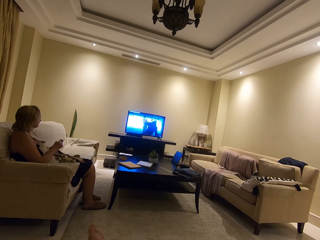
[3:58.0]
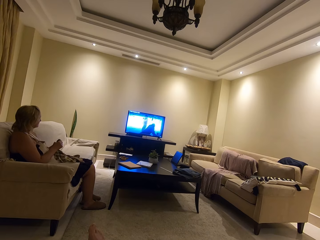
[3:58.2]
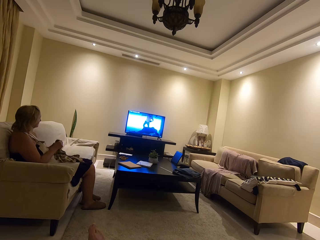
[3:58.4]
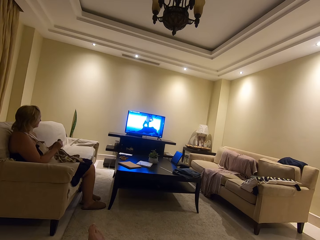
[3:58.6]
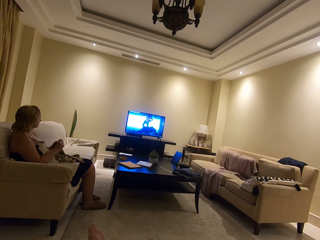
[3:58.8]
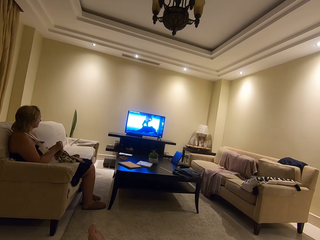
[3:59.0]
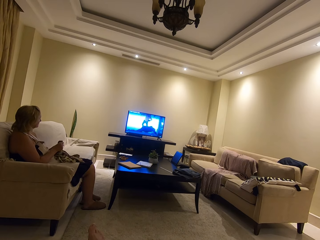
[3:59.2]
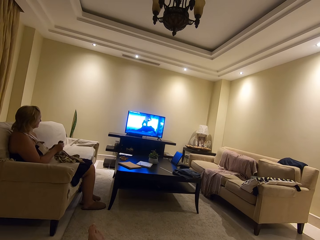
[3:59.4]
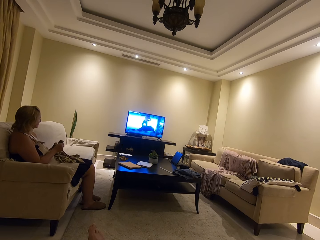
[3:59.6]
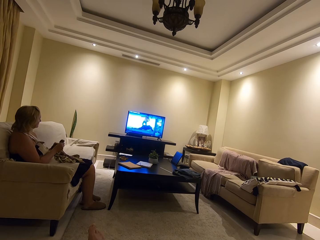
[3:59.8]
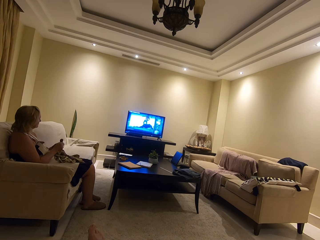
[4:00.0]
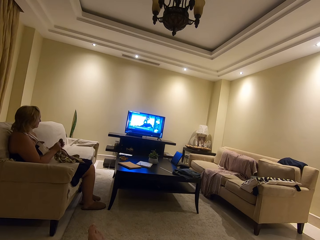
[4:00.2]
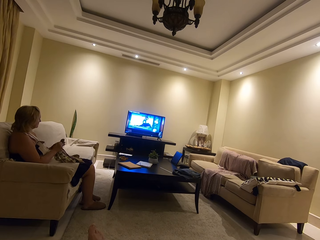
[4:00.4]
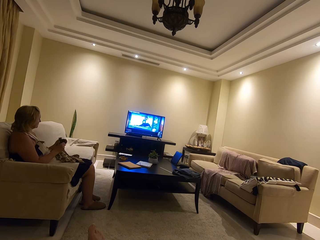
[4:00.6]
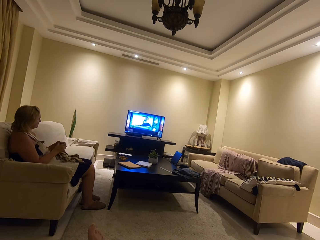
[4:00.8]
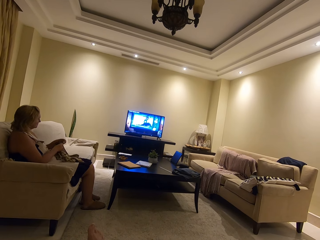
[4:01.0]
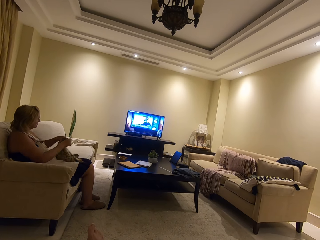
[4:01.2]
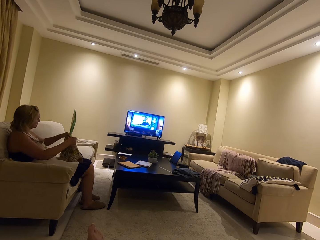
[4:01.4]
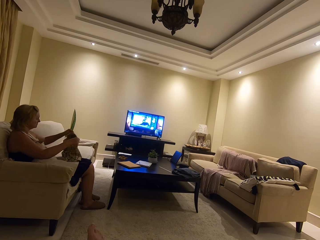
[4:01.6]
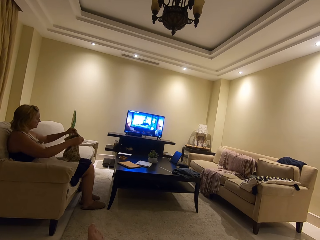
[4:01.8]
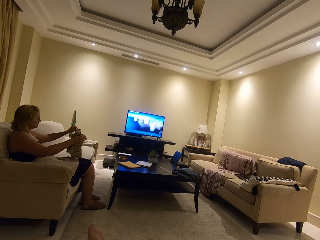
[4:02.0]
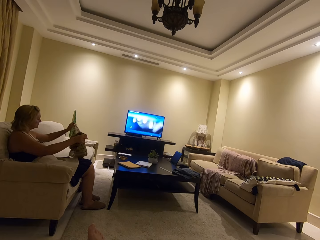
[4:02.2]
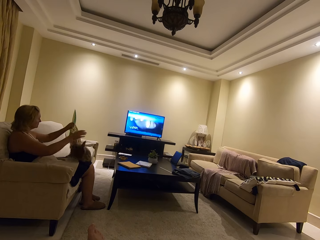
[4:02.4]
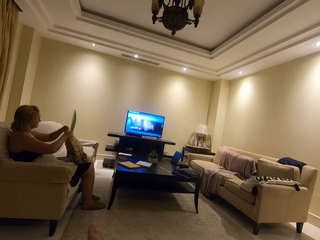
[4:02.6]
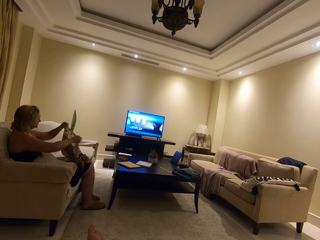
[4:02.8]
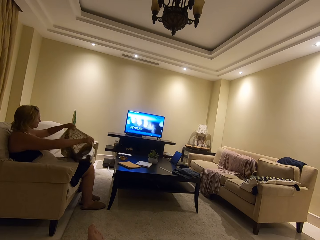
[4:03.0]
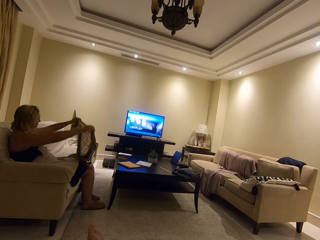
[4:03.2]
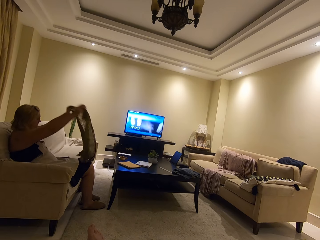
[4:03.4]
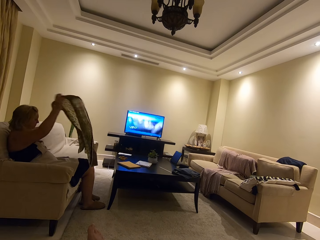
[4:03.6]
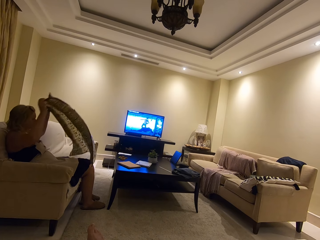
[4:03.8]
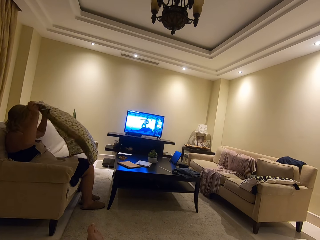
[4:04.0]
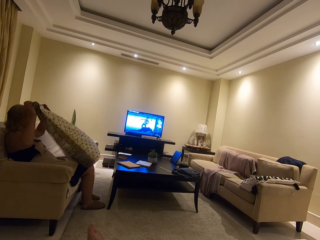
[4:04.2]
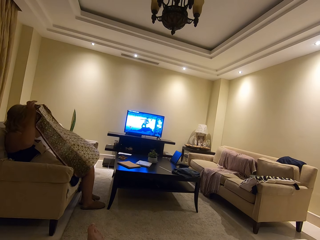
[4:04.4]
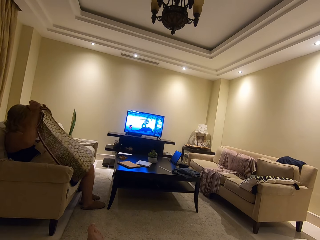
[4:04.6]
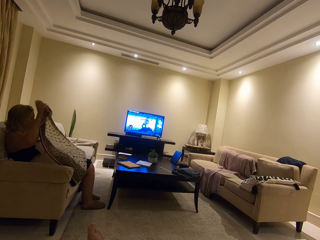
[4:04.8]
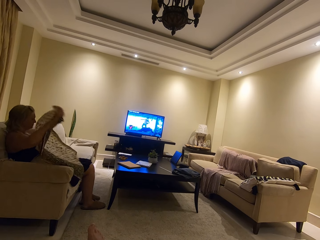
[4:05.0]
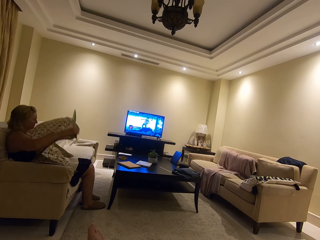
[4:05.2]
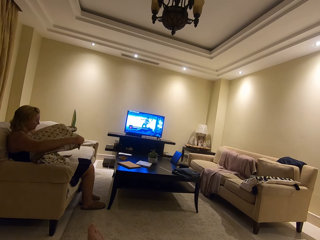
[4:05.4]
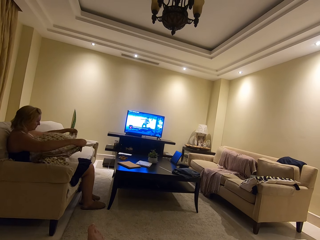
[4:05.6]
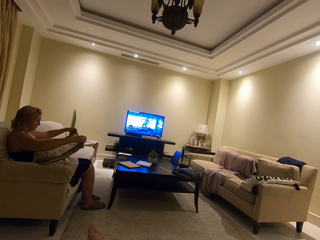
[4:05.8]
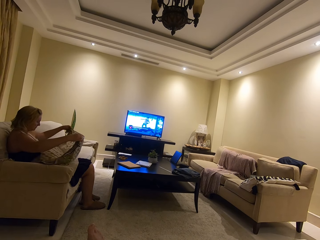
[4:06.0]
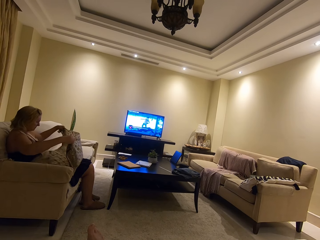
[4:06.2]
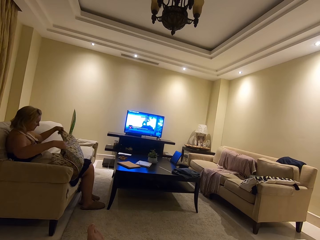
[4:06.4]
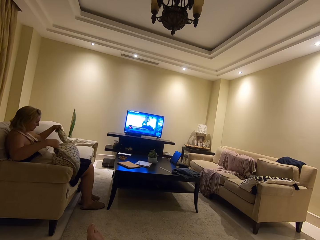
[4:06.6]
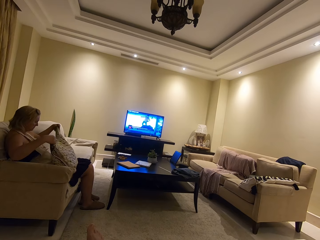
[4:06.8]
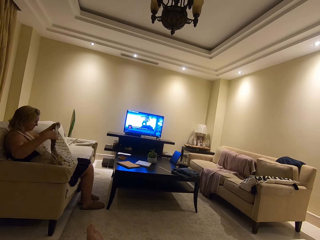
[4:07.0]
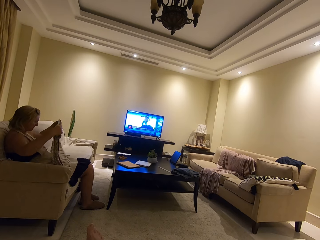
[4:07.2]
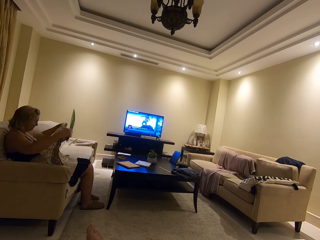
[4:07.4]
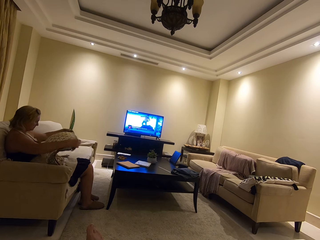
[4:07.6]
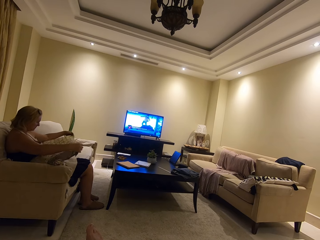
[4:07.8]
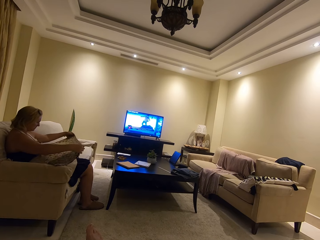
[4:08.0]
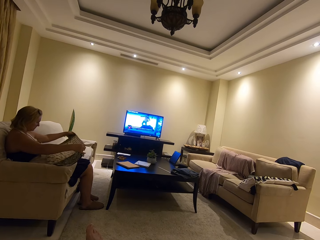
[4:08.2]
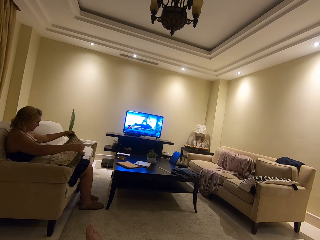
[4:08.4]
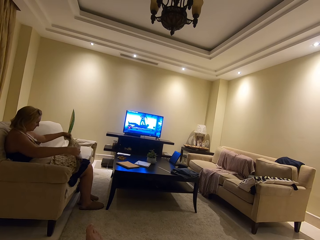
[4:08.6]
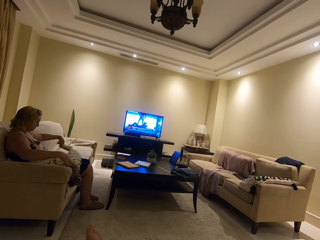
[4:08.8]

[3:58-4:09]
A woman watches the television. The woman unties the piece of cloth. The woman straightens the piece of cloth. The woman folds the piece of cloth.

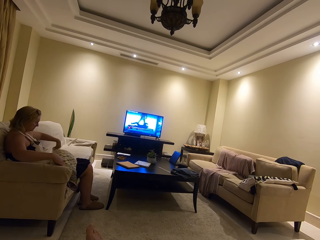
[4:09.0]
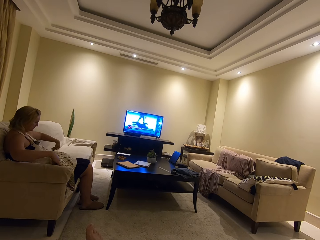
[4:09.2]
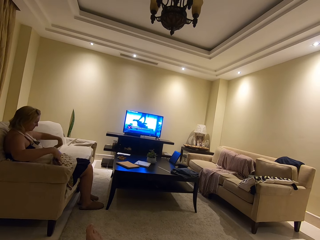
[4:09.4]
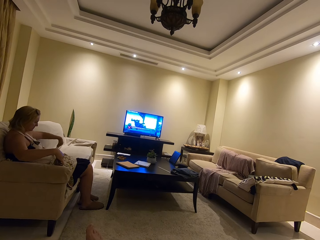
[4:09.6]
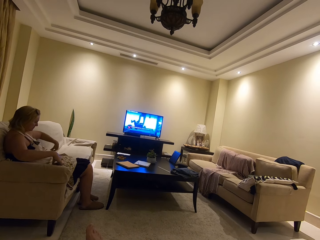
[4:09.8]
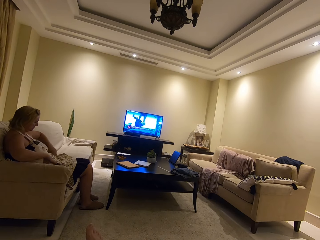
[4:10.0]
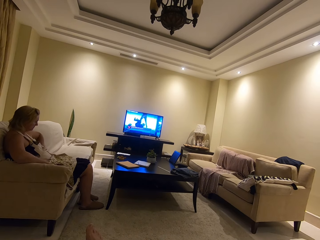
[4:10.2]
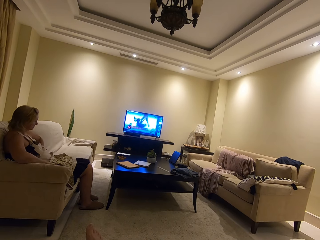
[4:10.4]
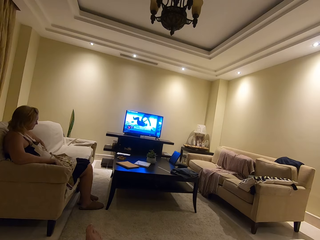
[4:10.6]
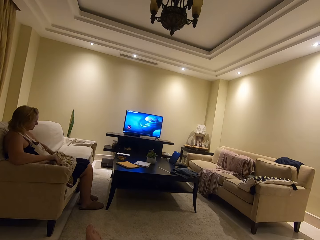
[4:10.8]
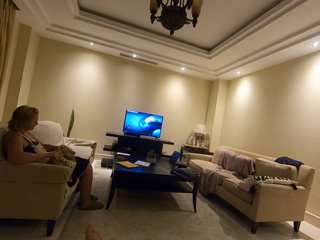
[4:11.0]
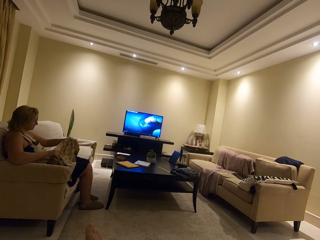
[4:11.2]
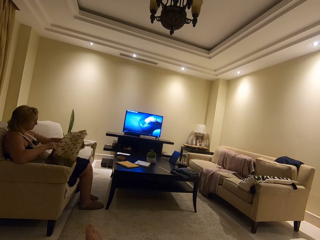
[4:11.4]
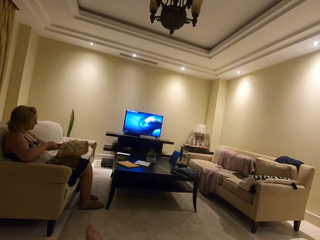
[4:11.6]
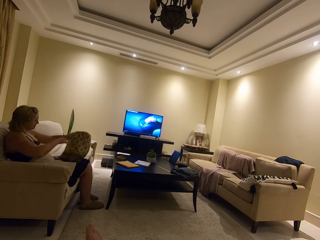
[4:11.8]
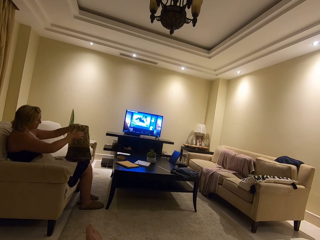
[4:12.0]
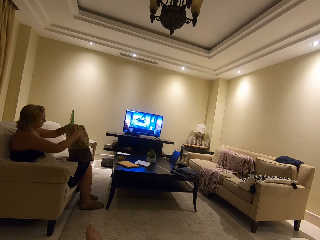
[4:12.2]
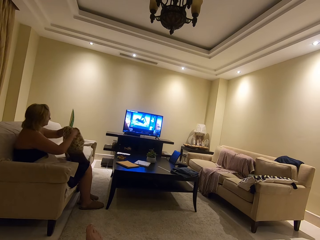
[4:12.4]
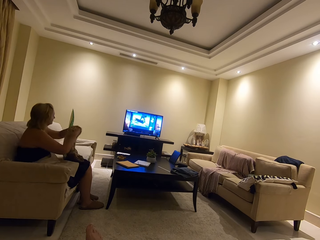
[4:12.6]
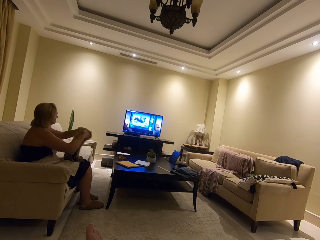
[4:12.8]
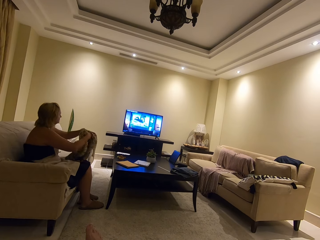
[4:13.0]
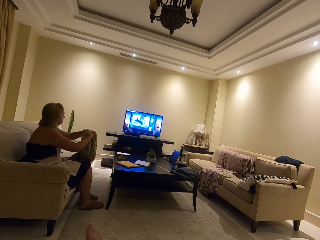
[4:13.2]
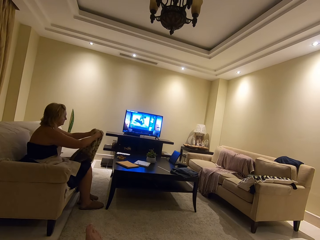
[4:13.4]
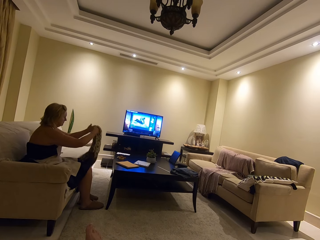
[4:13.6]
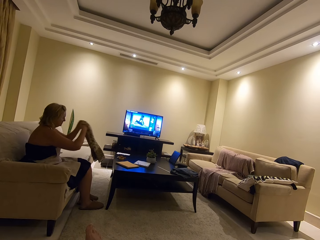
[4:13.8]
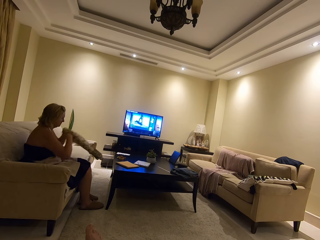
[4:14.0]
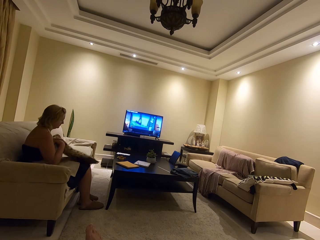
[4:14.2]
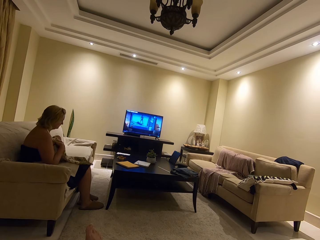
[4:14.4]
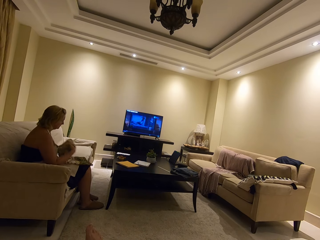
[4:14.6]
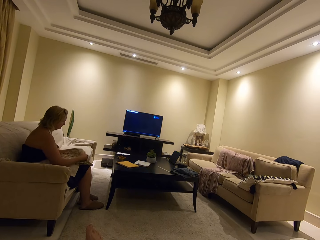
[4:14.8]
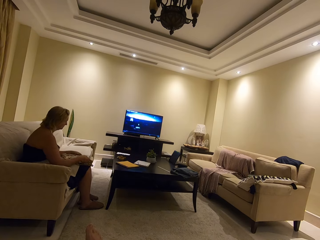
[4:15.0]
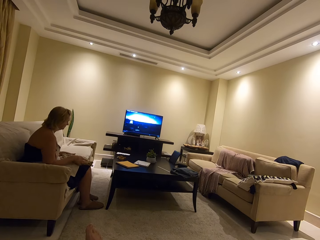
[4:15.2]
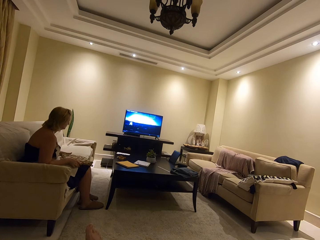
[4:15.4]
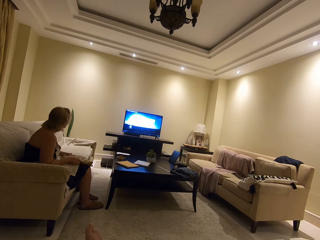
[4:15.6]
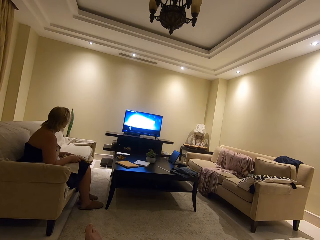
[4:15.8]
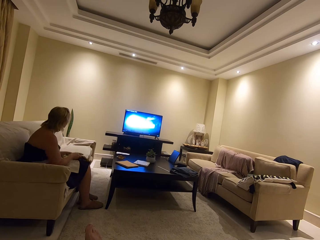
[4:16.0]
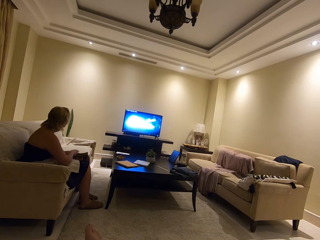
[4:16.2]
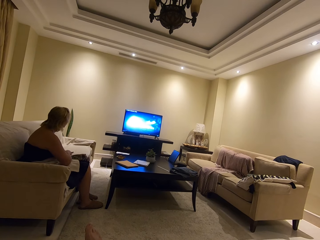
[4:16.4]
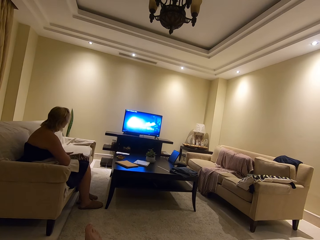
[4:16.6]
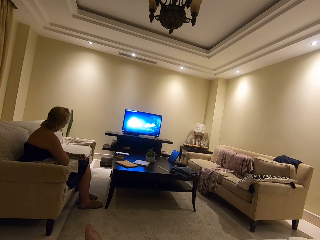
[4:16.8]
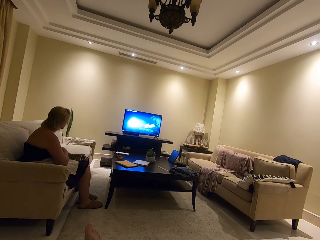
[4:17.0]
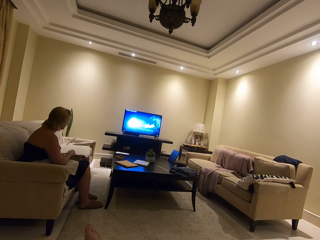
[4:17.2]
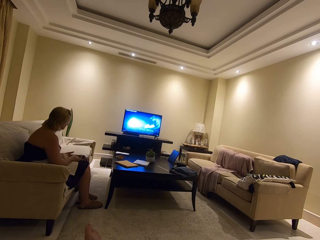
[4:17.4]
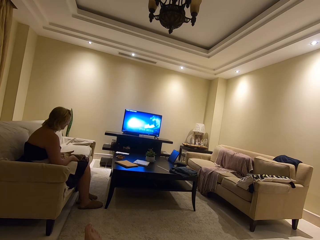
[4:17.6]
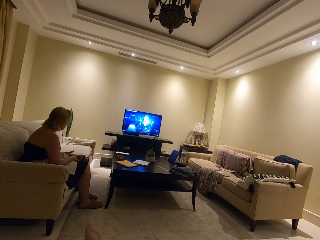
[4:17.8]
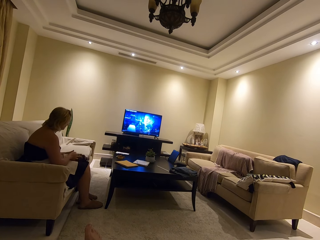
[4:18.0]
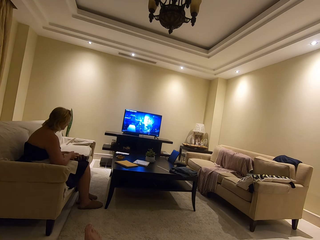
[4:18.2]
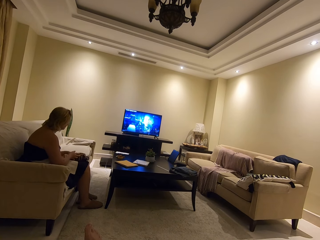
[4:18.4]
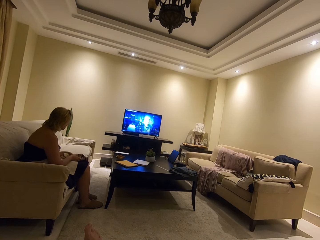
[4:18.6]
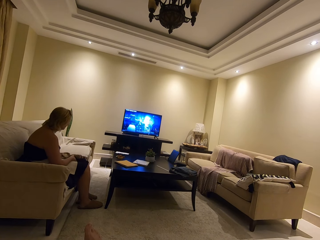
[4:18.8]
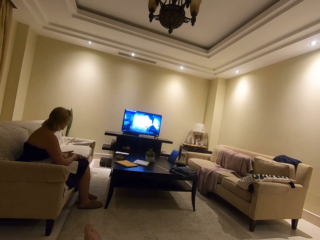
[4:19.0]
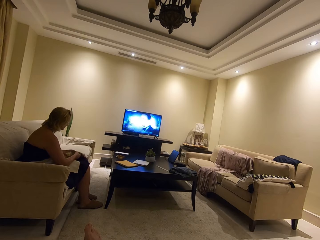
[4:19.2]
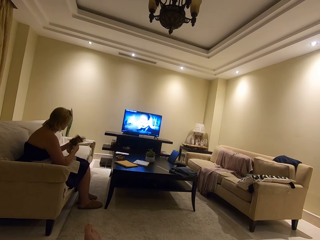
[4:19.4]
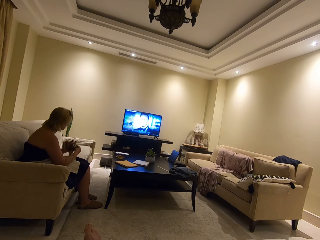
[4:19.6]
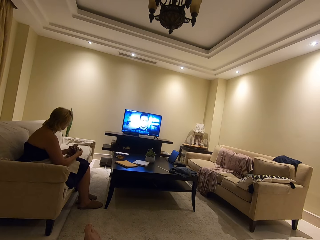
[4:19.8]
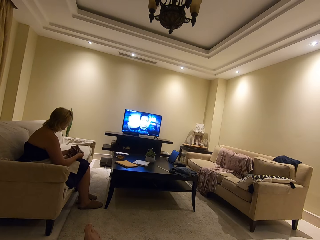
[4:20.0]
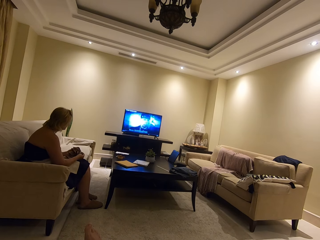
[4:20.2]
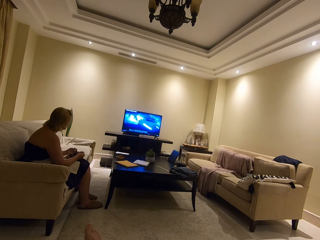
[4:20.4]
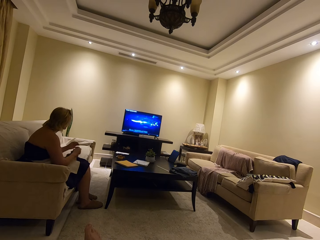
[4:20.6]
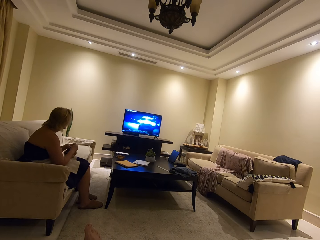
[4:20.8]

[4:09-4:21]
A lady places the cloth on the lap. The lady lifts the cloth.
